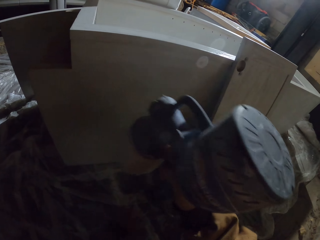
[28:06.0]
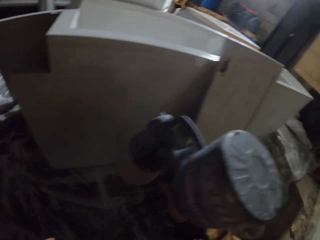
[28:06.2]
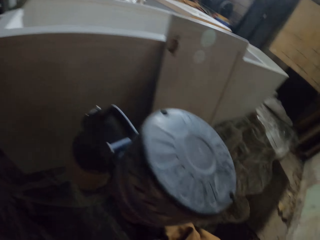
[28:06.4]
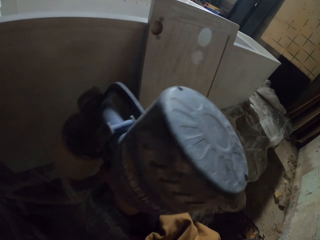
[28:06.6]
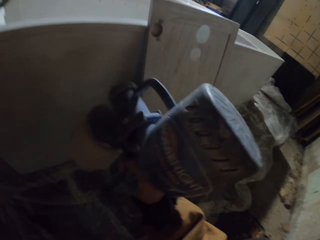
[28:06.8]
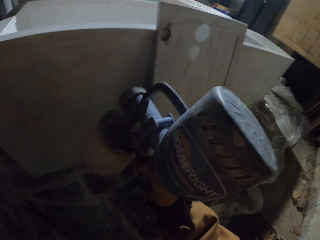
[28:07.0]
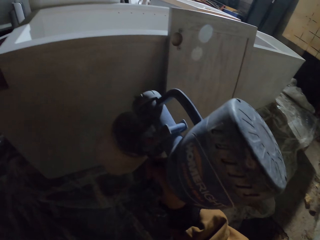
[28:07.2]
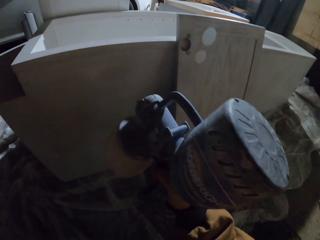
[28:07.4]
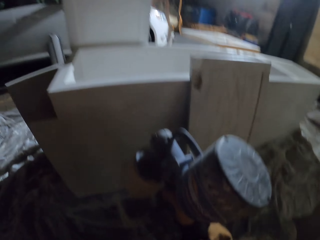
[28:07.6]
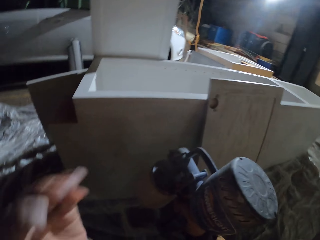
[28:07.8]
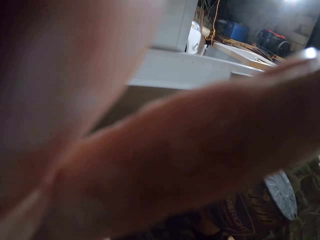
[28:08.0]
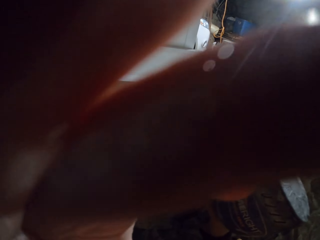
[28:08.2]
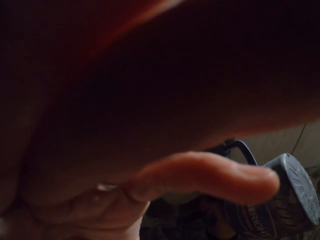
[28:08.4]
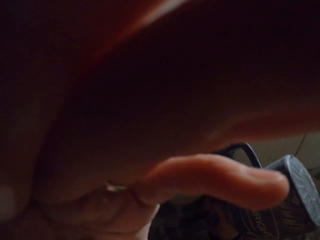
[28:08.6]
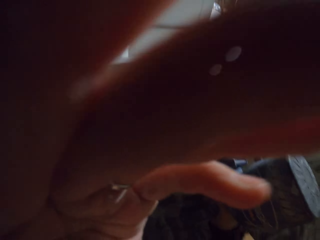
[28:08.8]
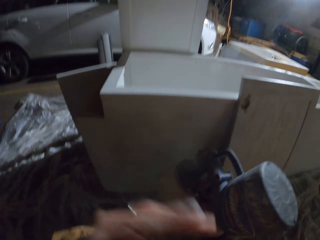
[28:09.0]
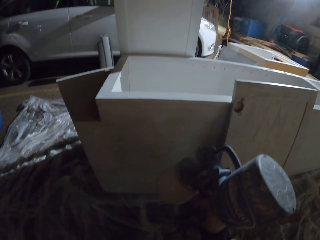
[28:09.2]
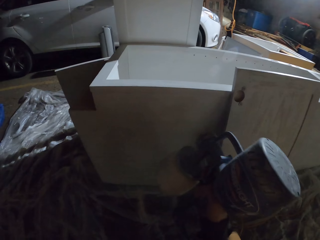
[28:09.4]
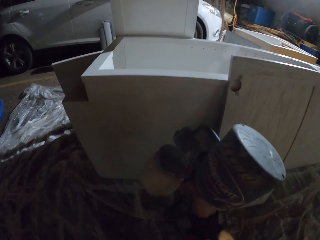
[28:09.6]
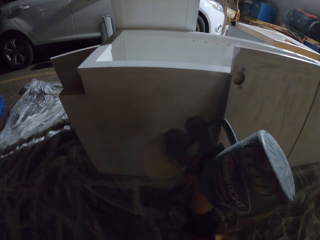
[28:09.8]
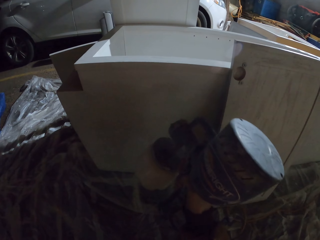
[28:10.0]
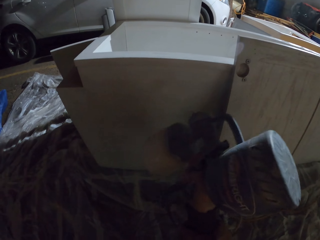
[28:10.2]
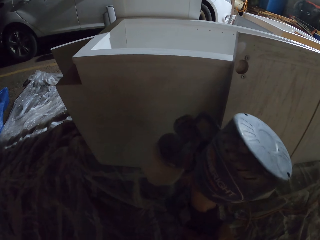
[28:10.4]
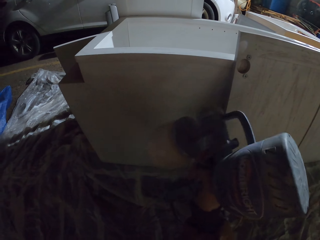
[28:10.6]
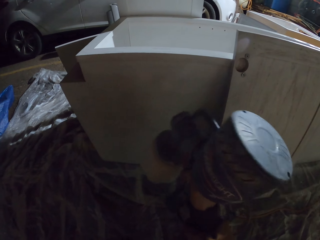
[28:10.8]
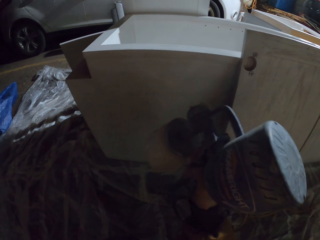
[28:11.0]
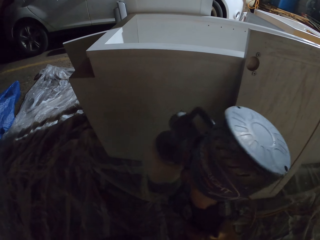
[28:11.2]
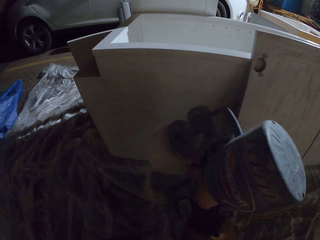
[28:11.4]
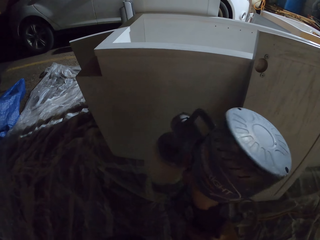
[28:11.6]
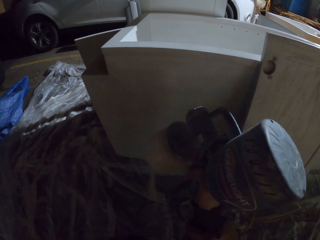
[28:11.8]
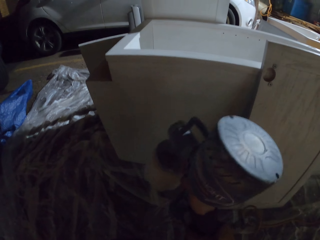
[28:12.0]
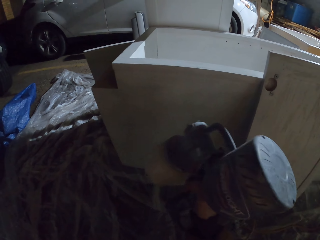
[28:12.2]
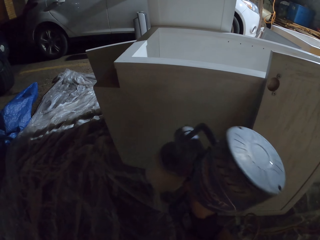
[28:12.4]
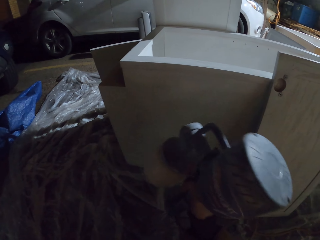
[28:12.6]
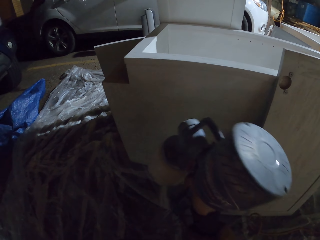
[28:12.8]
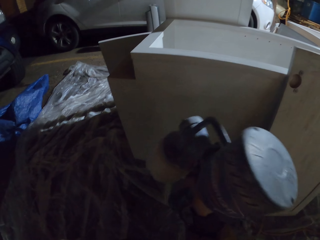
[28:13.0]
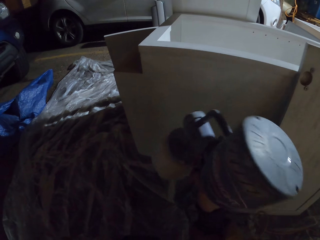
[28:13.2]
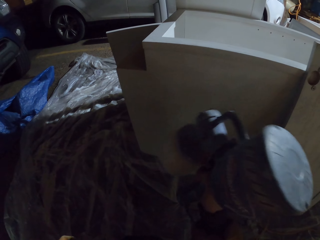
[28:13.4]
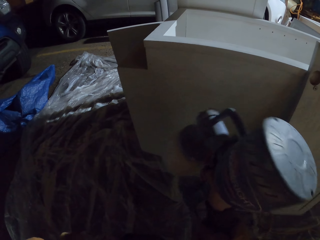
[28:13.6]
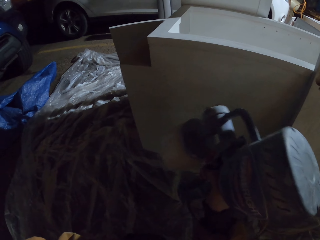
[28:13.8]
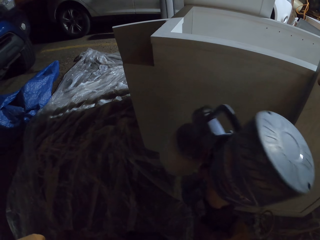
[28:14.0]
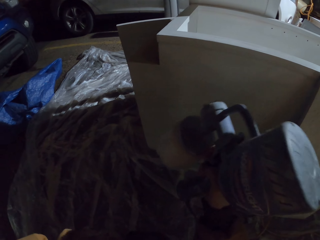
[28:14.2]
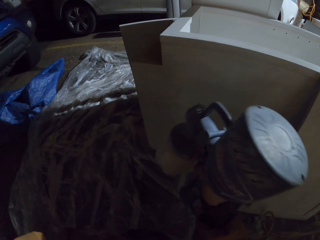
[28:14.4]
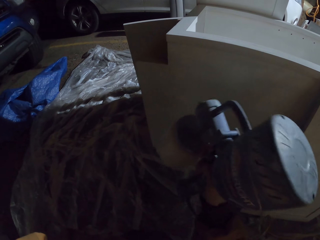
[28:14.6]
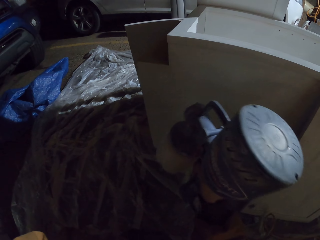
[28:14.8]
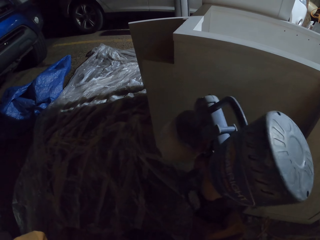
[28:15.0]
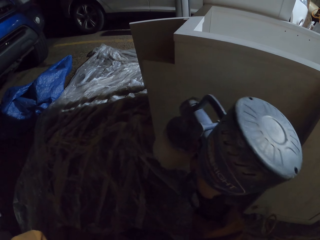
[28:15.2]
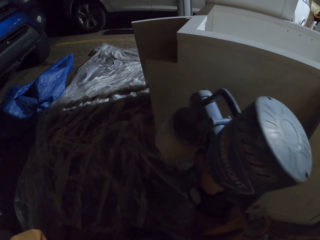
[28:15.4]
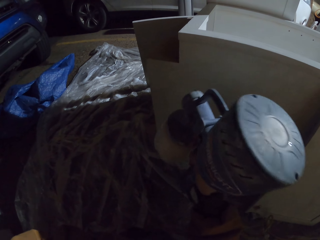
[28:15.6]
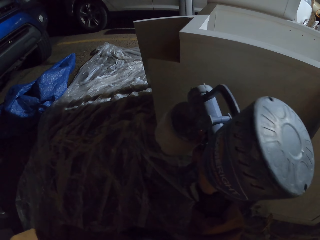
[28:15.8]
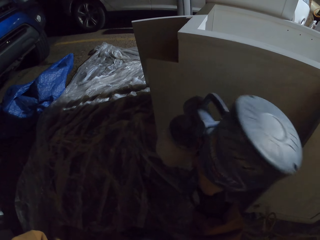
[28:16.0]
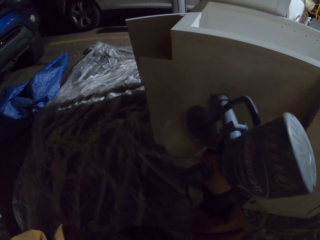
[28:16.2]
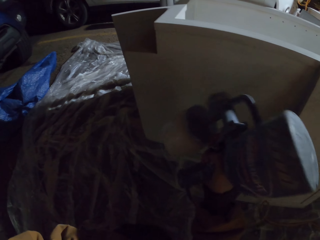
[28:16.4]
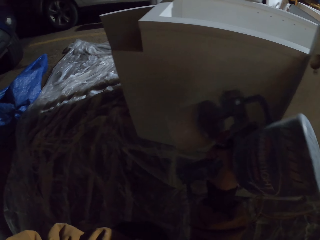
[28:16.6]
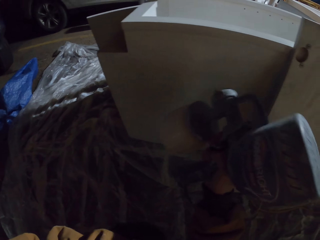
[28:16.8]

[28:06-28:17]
The camera wearer holds his camera. He paints the closet with the spray paint gun.

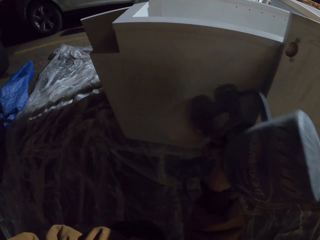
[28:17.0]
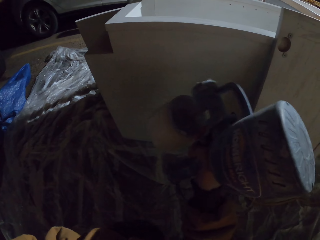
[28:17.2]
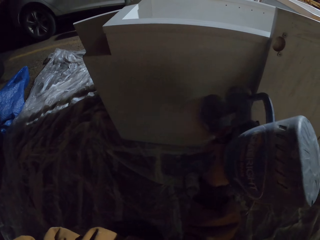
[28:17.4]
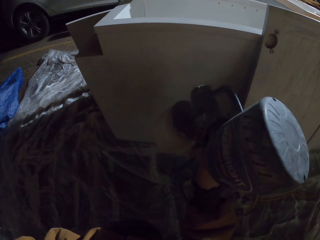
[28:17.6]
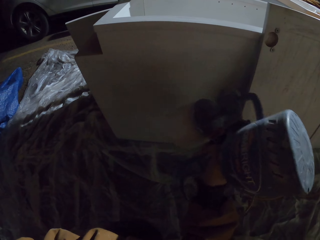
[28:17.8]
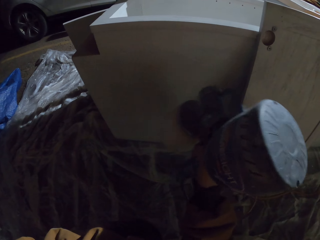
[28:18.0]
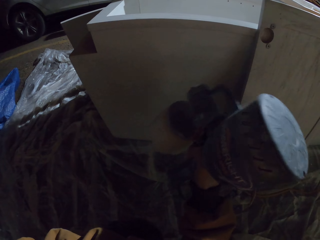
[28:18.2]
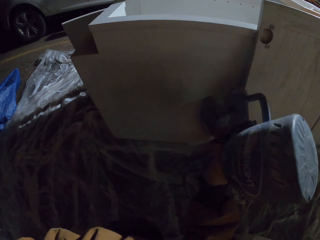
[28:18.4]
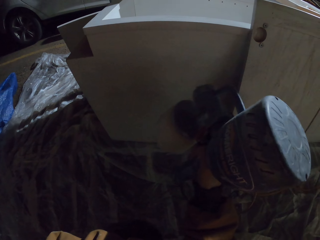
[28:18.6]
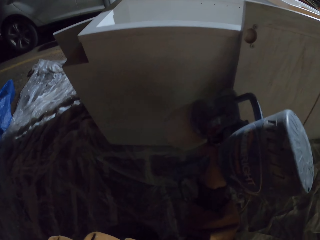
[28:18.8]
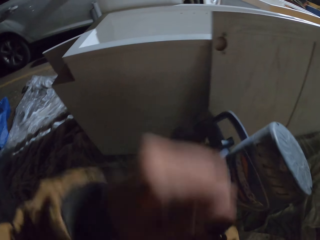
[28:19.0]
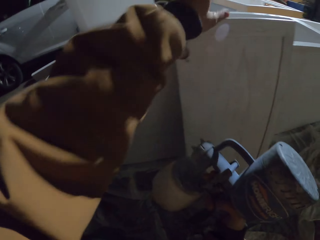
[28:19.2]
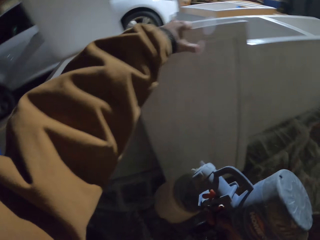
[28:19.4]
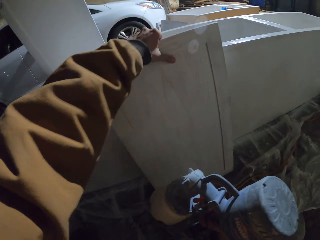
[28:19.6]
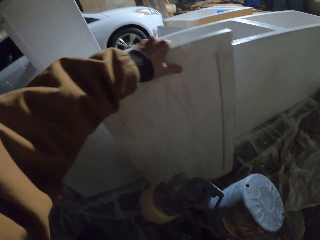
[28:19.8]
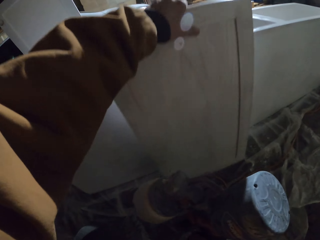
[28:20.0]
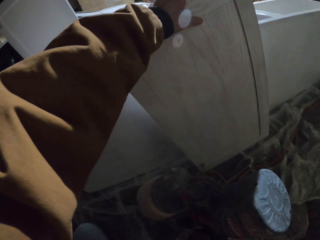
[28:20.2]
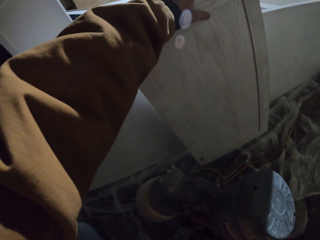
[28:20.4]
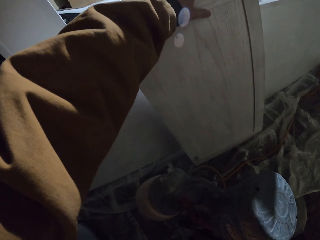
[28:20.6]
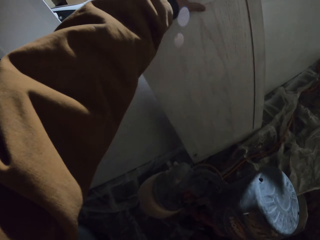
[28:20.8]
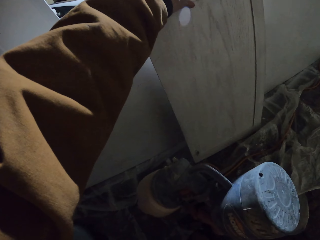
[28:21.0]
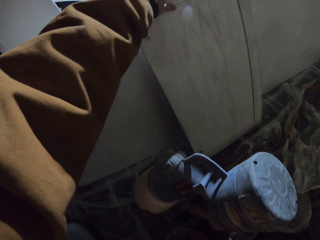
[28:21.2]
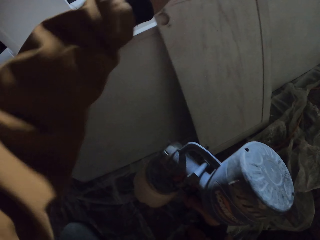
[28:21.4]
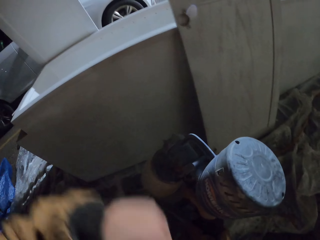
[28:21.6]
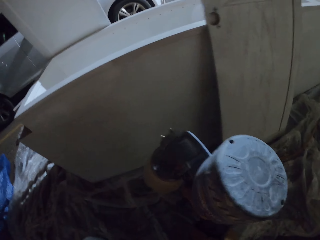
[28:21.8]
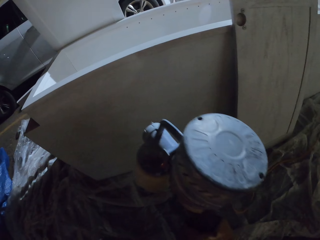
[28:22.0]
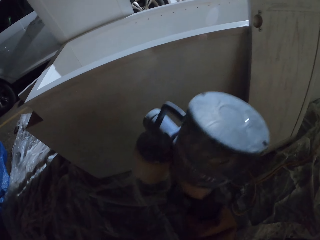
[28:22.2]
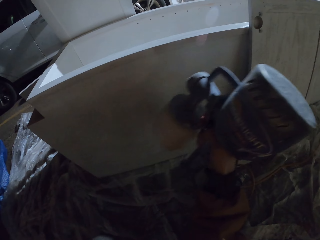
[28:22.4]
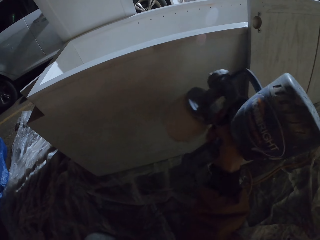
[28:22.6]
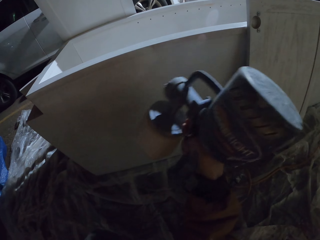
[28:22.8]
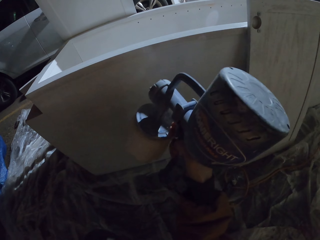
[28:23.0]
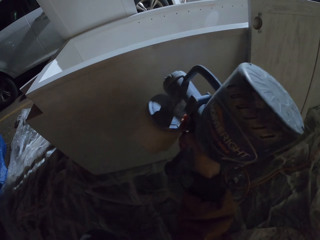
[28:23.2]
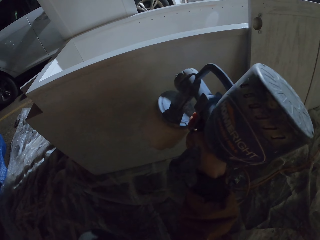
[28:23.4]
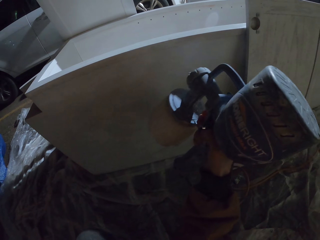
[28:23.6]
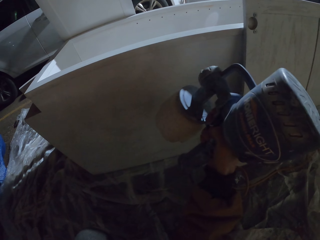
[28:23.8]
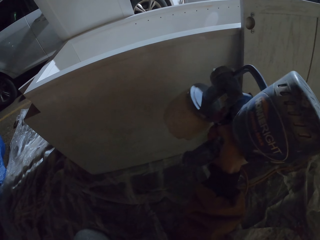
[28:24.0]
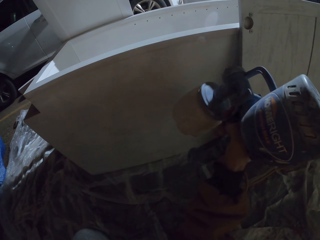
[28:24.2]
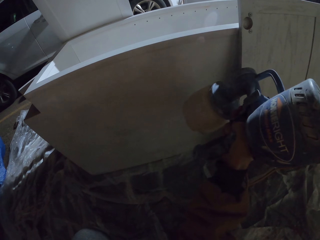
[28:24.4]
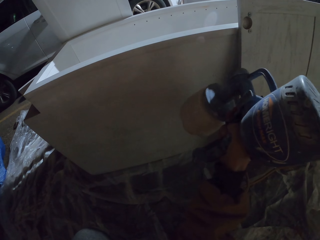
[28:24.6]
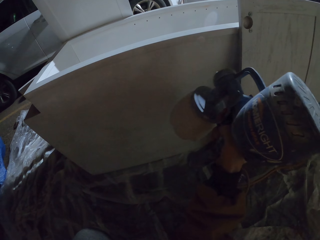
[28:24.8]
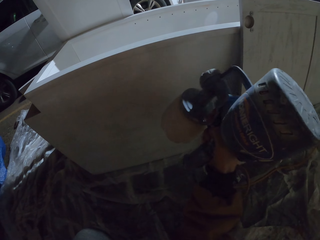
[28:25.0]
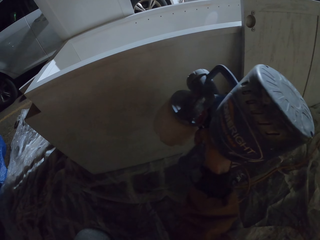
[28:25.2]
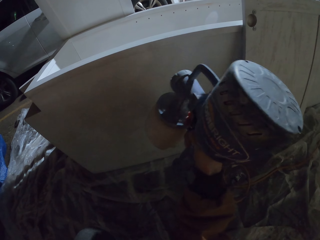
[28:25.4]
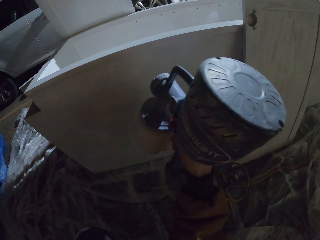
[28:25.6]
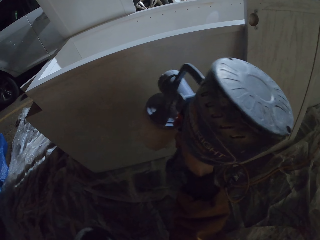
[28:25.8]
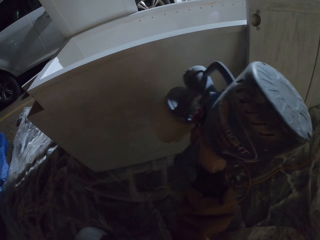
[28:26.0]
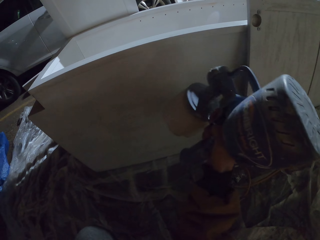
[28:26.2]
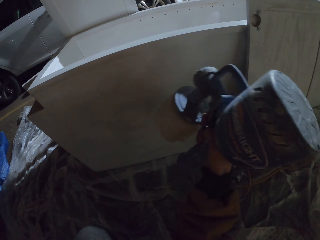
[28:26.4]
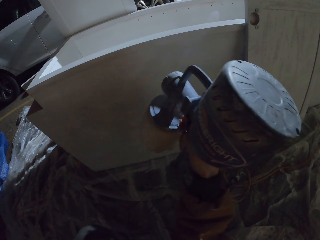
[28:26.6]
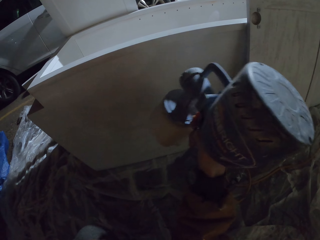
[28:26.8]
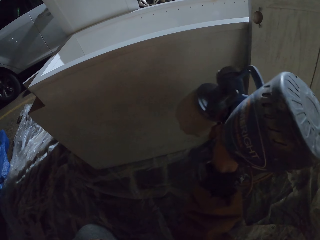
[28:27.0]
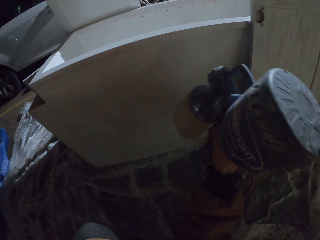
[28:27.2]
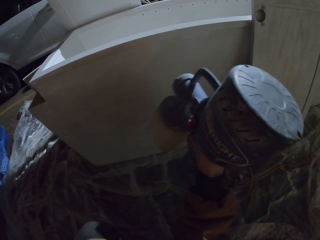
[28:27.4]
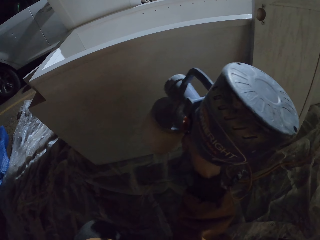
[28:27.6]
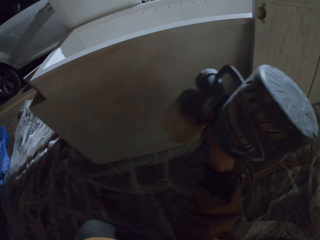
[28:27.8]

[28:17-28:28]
The camera wearer moves the block of wood. They paint the closet with the spray paint gun.
